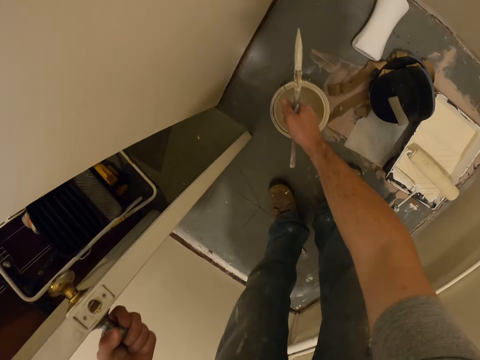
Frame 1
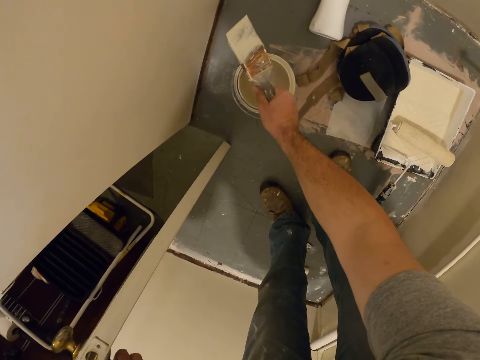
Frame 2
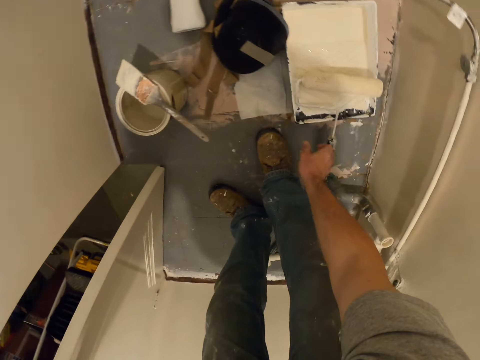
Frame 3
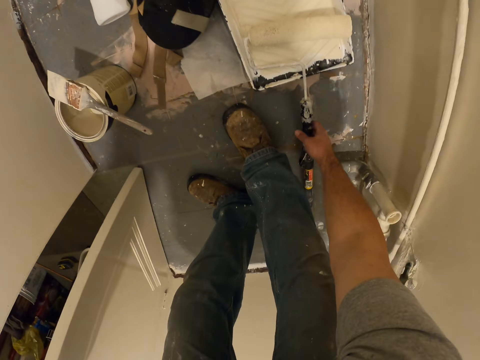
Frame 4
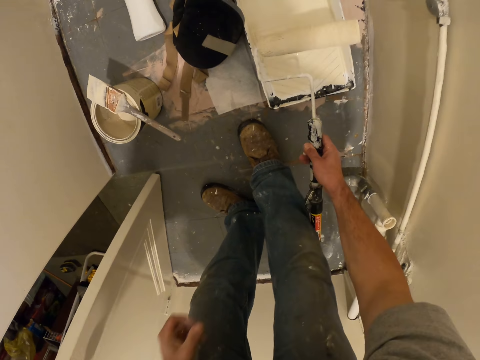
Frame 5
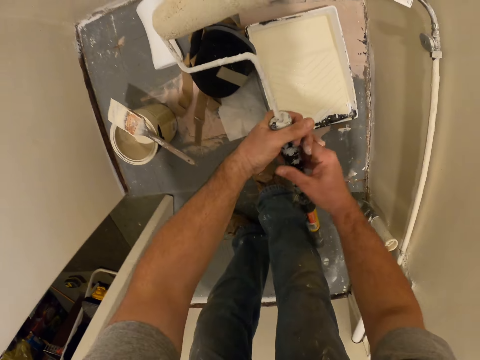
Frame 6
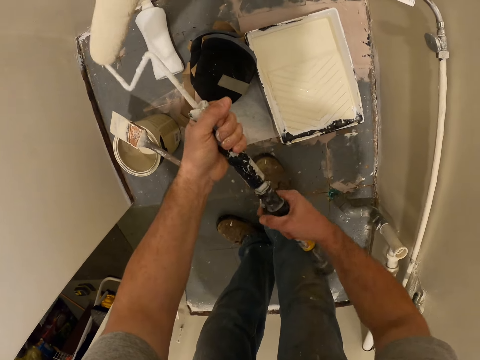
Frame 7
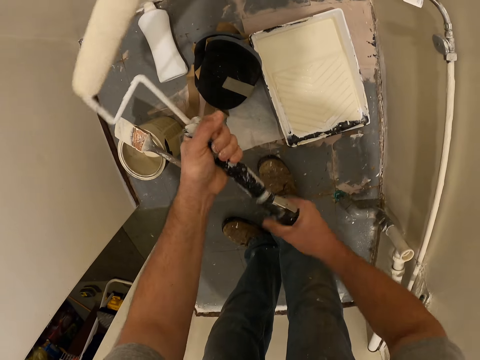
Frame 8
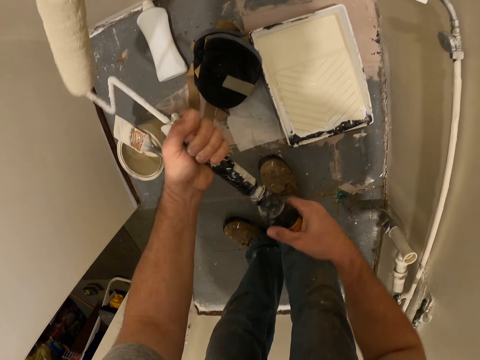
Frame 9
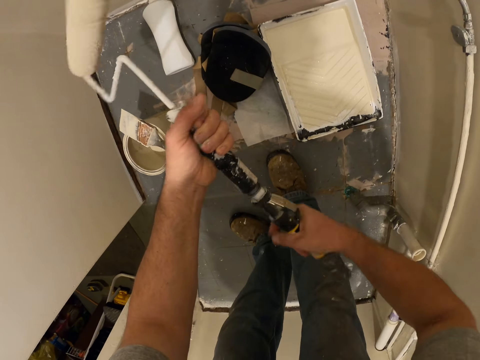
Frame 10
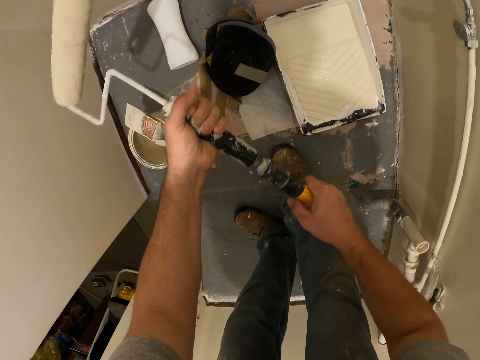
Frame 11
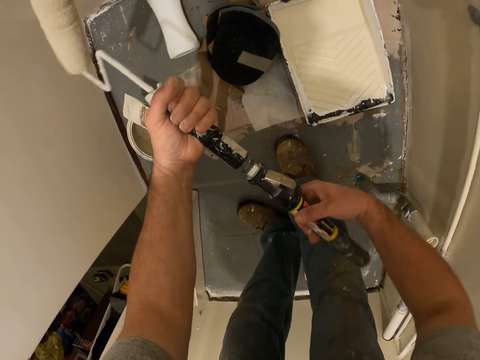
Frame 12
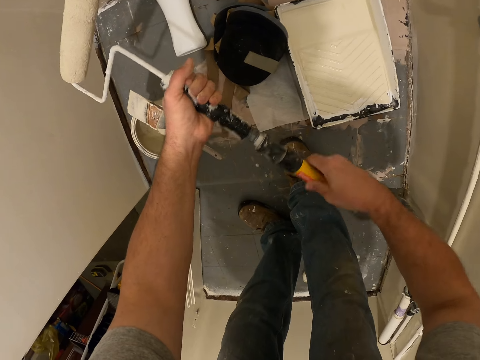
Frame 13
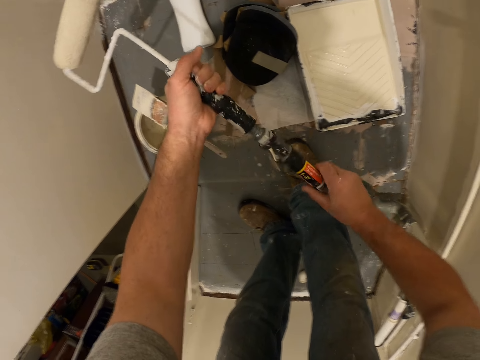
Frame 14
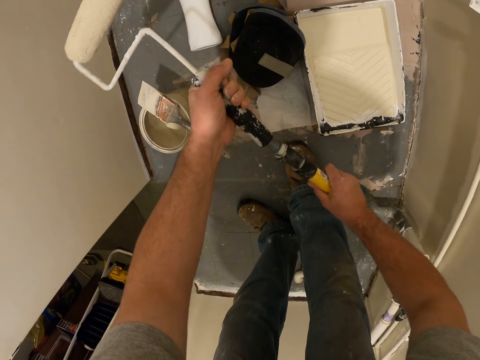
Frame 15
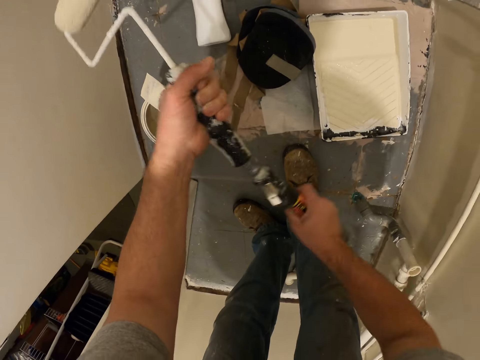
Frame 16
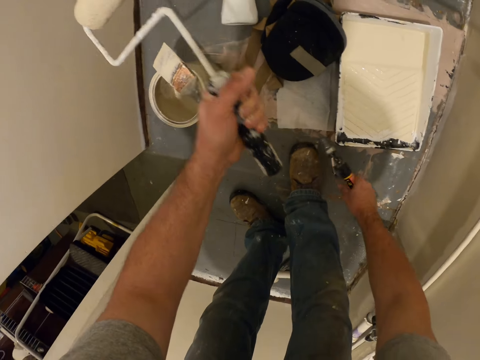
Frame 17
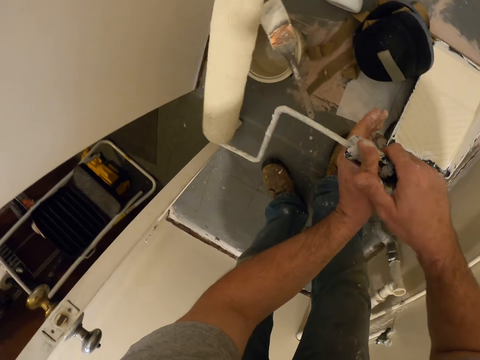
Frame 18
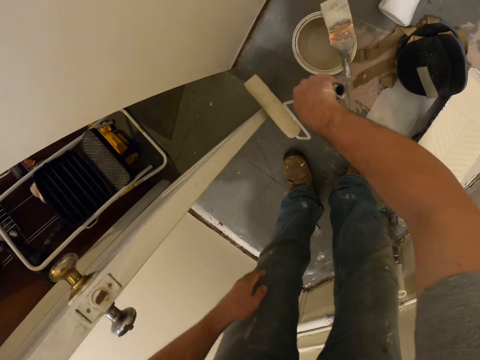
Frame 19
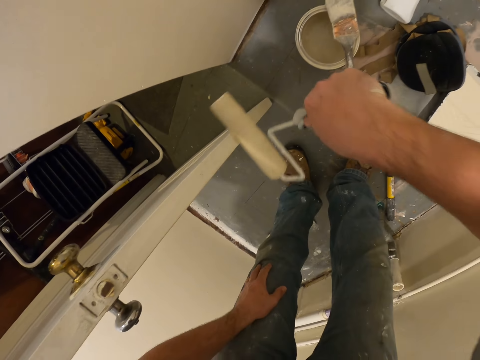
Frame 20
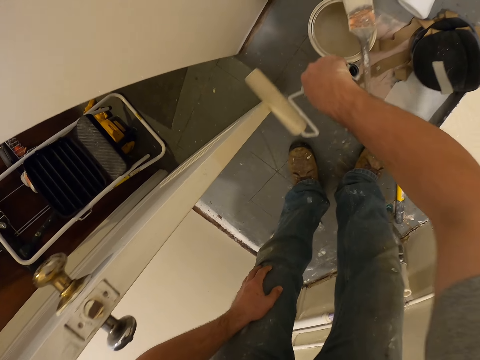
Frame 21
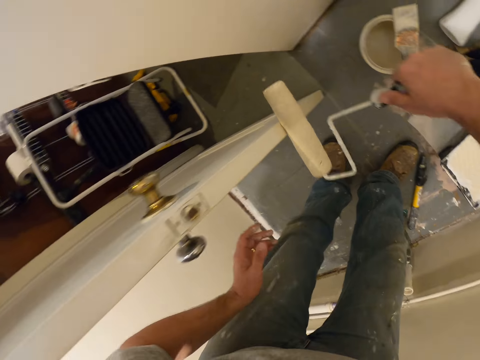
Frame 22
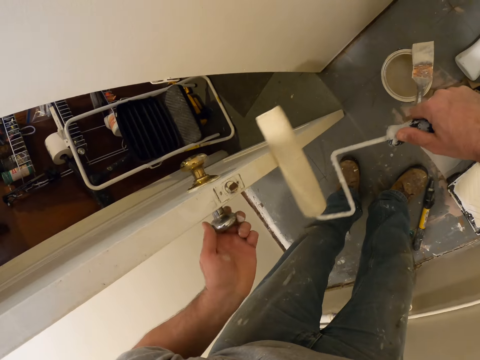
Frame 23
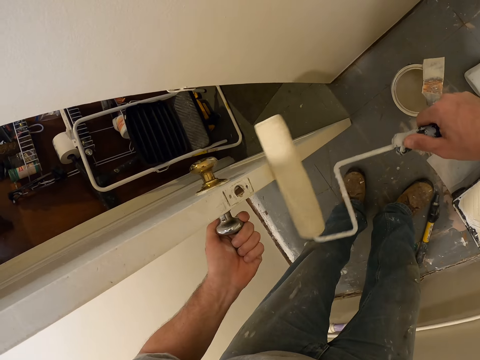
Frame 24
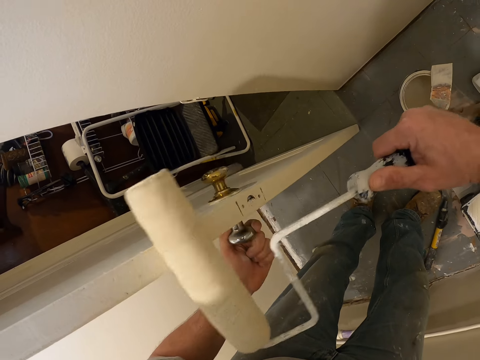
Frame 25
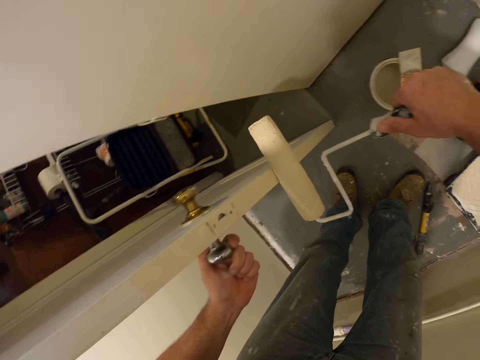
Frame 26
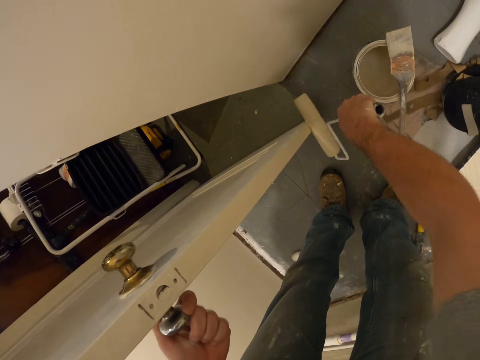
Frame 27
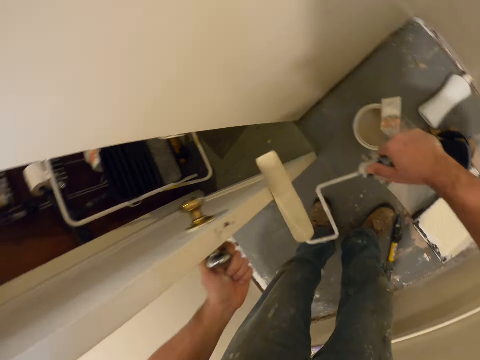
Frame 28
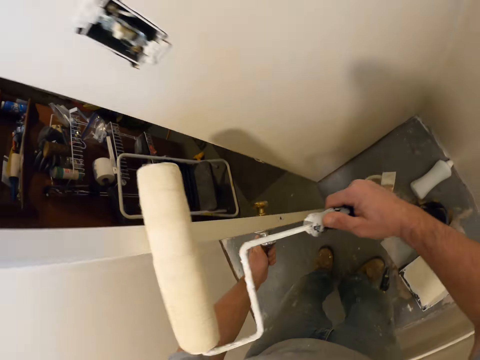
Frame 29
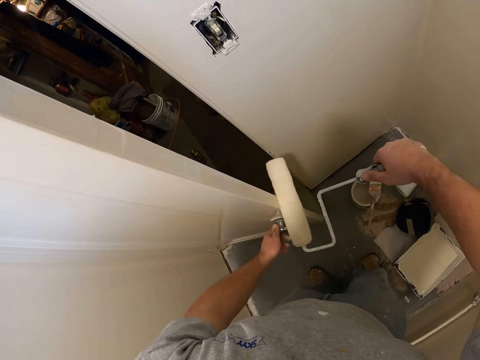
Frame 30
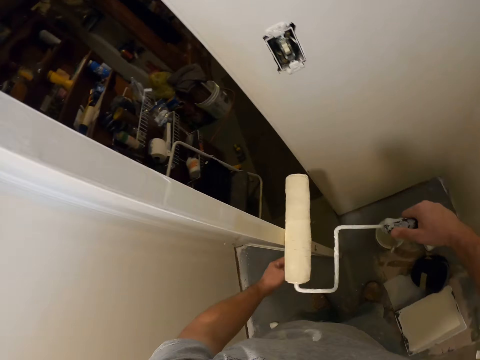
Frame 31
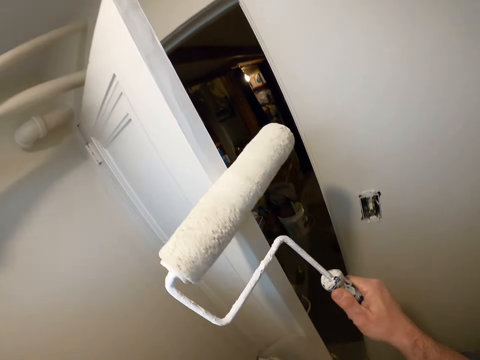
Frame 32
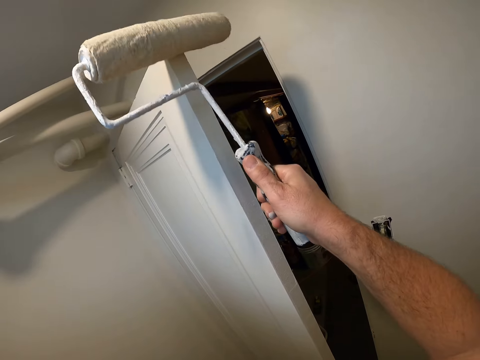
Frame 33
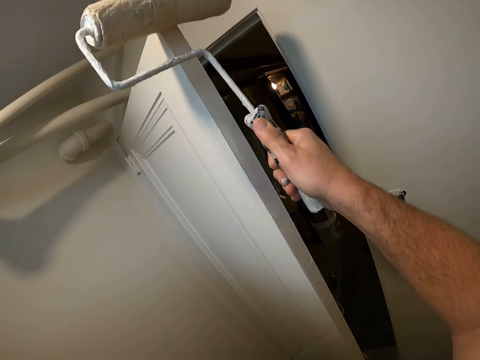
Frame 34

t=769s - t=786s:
The camera wearer drops the paint container in his right hand on the floor. He drops the brush on the paint container. He picks up the other brush or paint roller from the other paint container on the floor with his right hand. He removes a part of the brush with both hands. He drops the part of the brush on the floor with his right hand. He passes the other part of the brush to his right hand. He holds the paint roller. He paints the door with the brush in his right hand. He holds the door knob with his left hand. He paints the door with the paint roller.

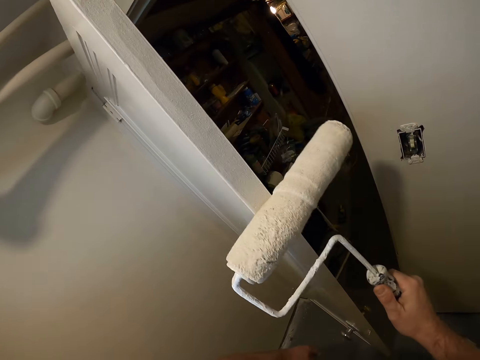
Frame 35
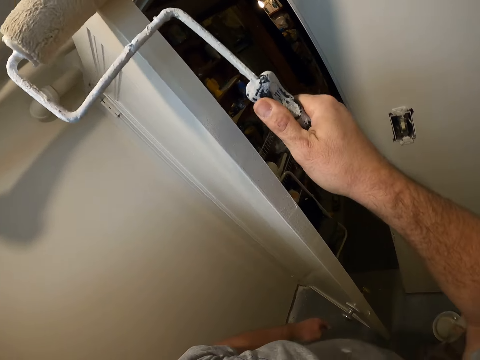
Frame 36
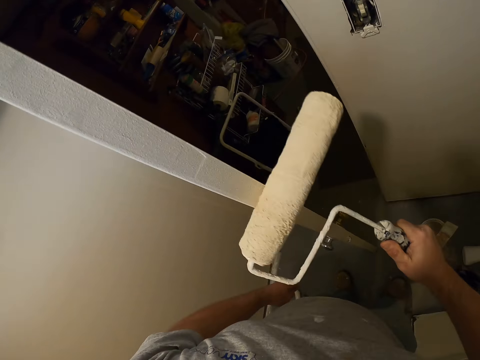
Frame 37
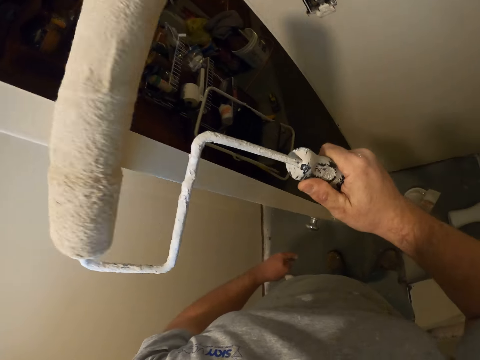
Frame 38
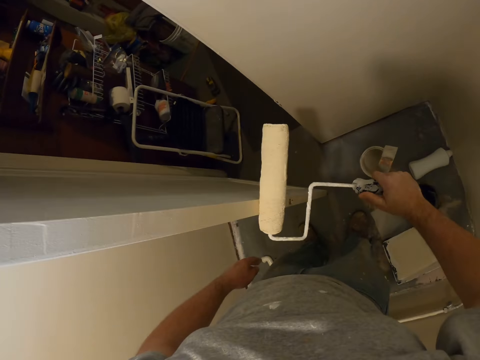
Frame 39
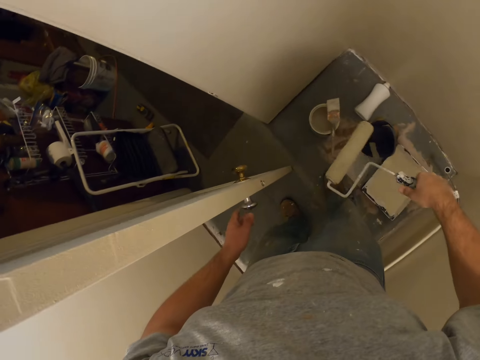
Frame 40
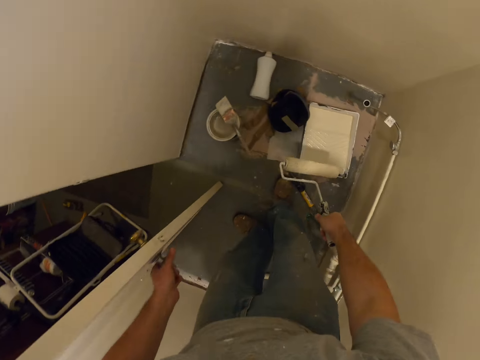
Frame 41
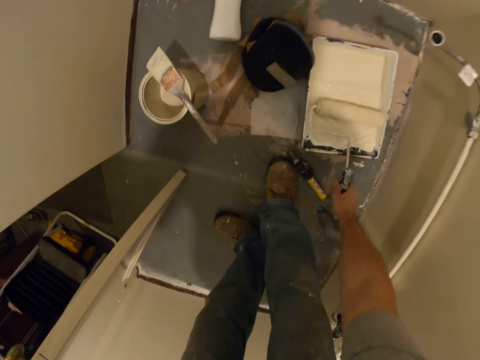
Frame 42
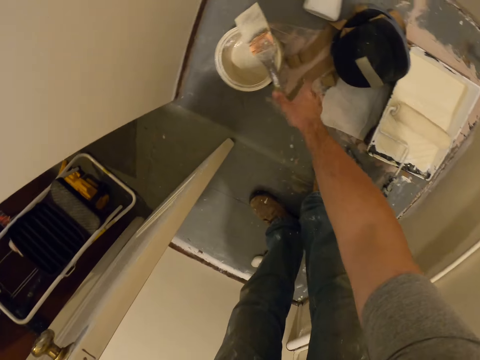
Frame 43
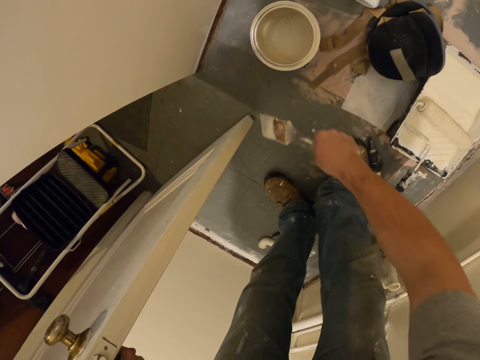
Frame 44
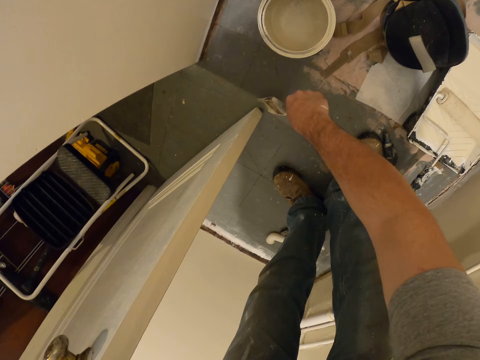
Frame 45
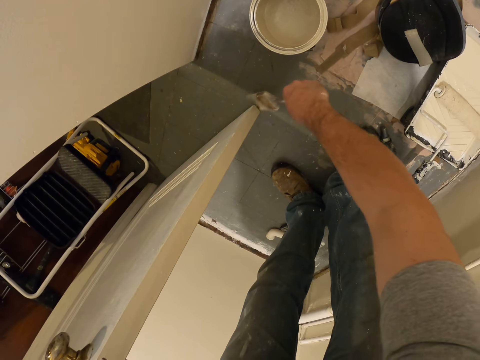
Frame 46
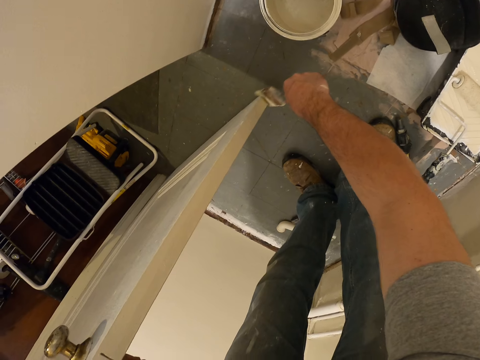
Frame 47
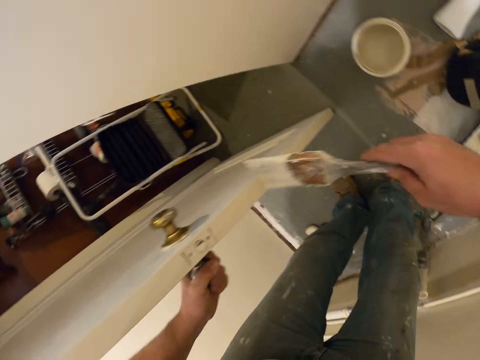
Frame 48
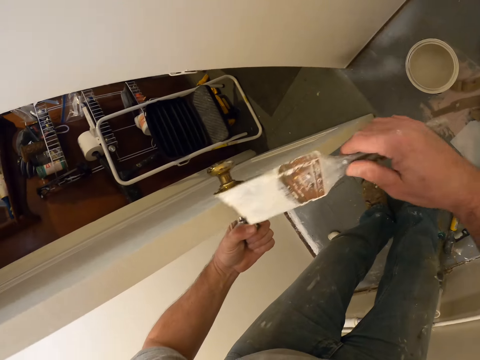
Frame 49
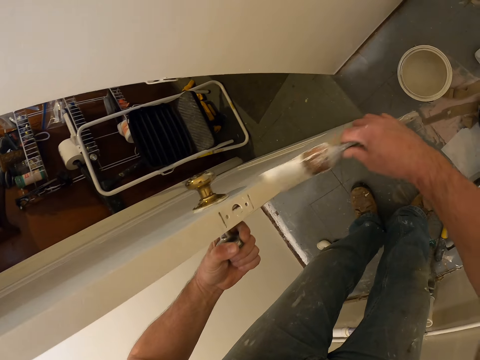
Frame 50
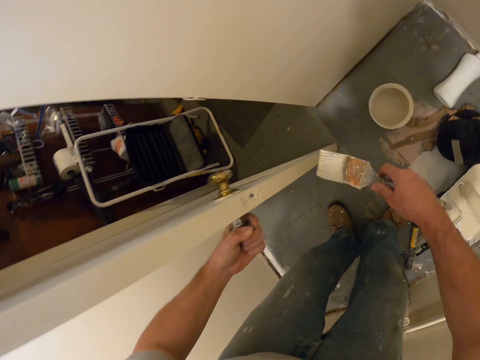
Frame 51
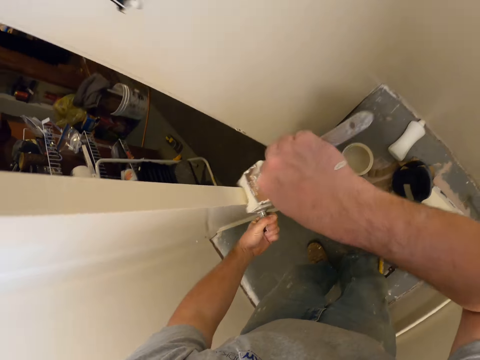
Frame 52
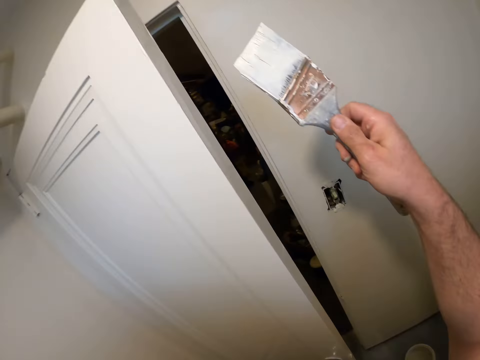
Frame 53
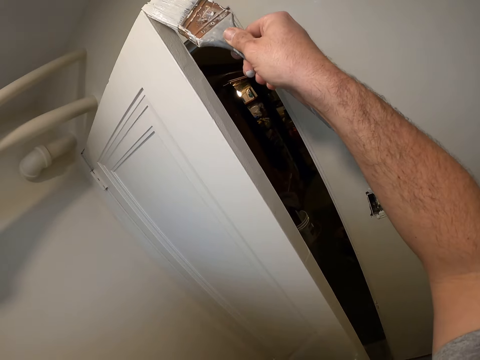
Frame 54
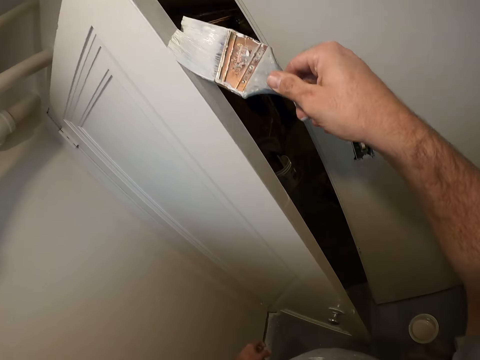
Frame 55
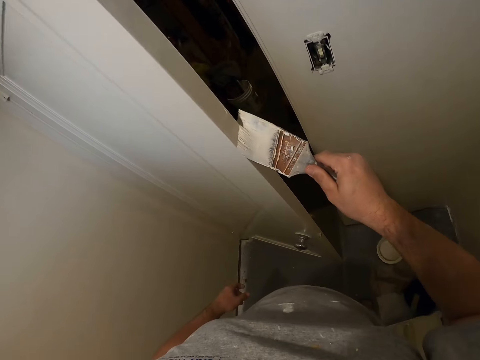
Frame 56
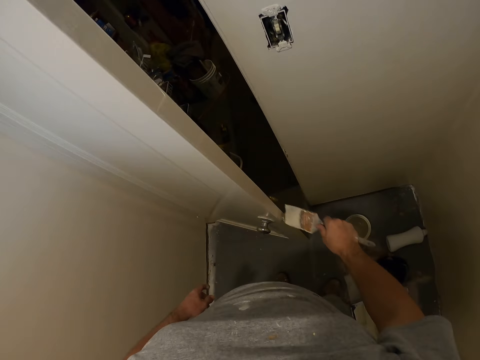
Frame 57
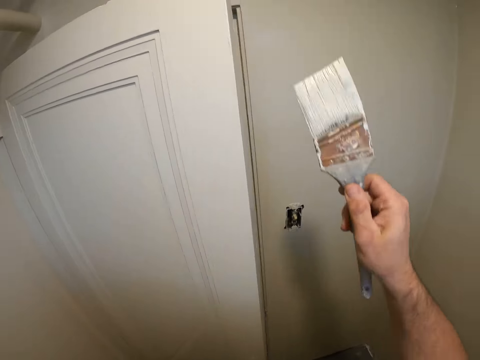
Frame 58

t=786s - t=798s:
The camera wearer holds the door knob with his left hand. He drops the brush in his right hand in the paint container he picked it from. He places the paint roller down. He picks the other brush he initially dropped from a container with his right hand. He paints the door with the brush in his right hand.
